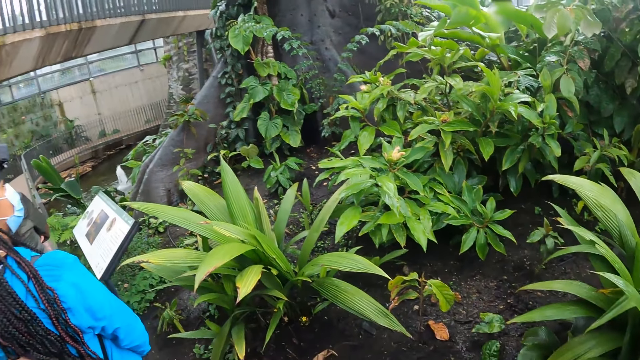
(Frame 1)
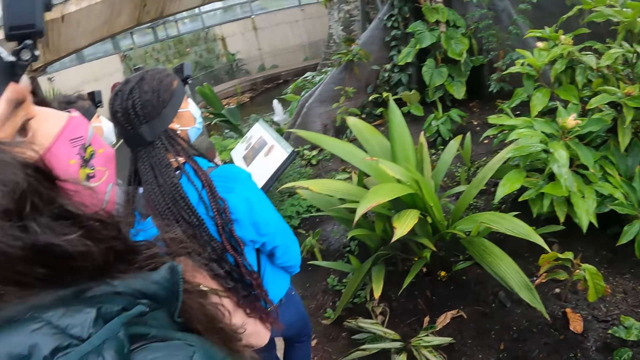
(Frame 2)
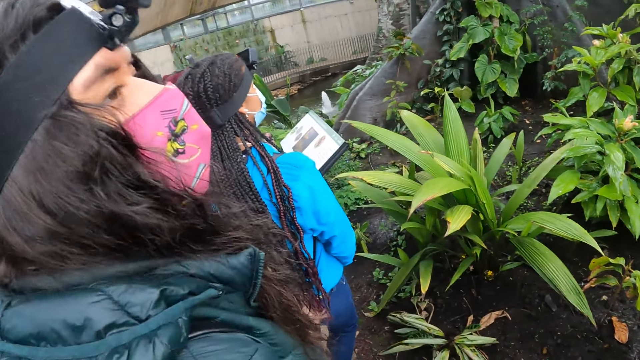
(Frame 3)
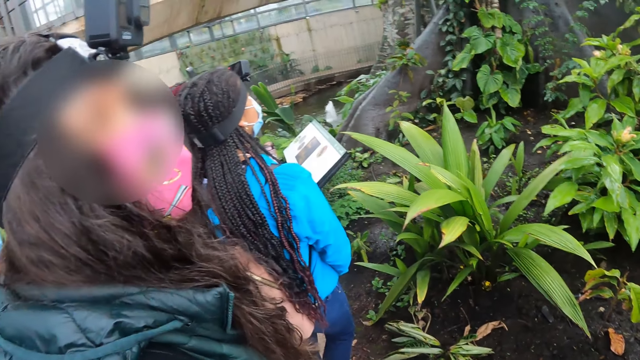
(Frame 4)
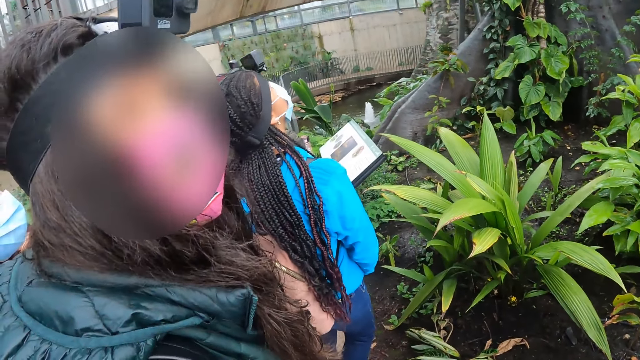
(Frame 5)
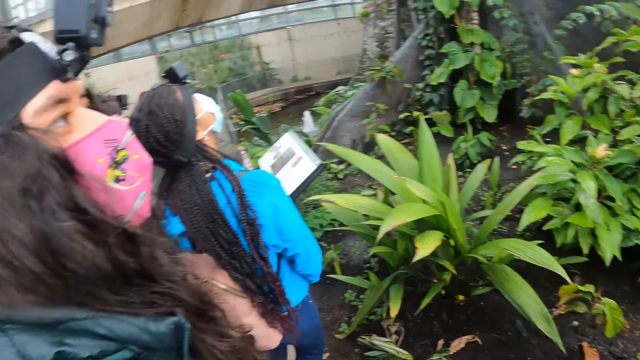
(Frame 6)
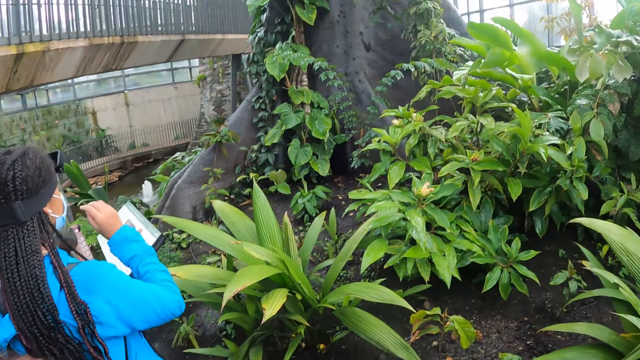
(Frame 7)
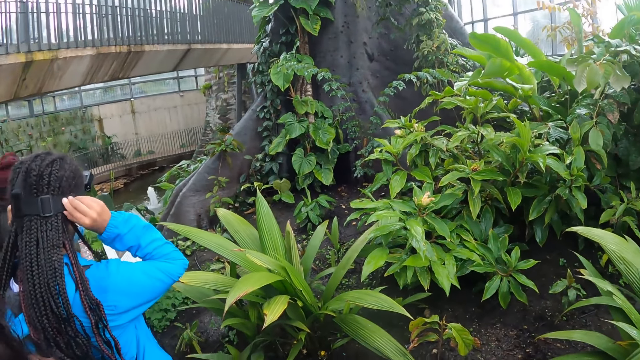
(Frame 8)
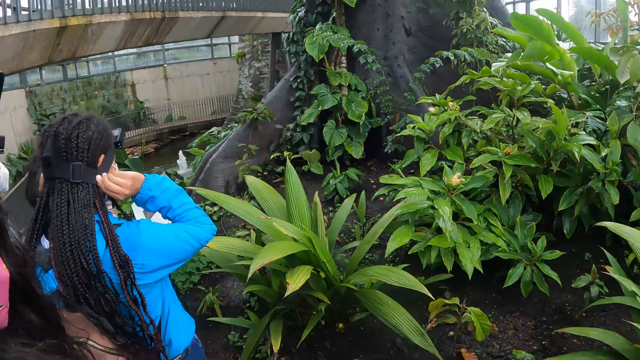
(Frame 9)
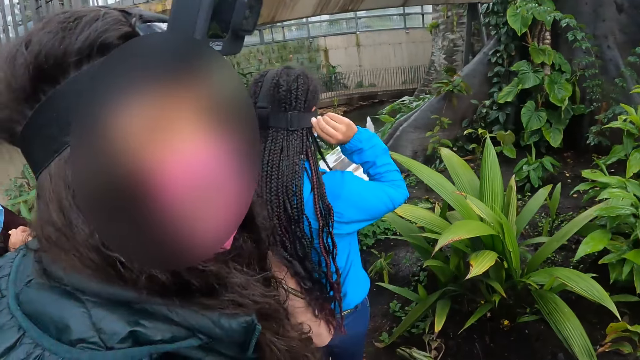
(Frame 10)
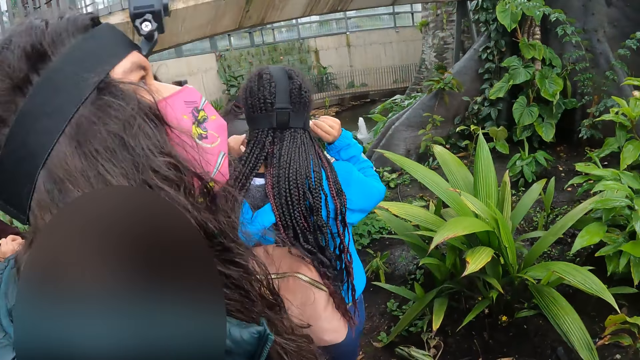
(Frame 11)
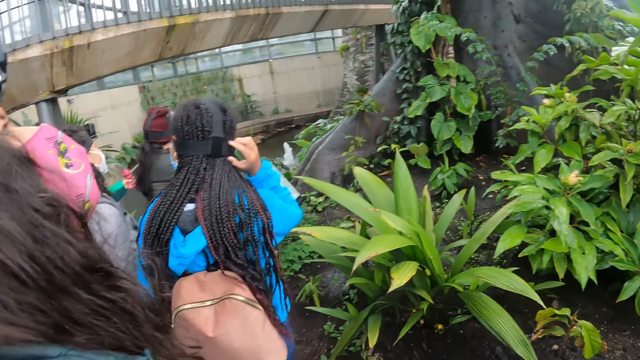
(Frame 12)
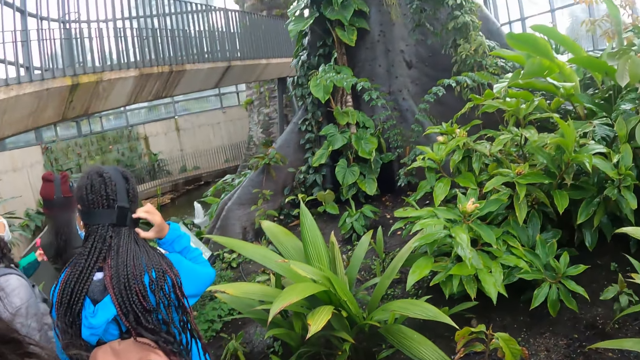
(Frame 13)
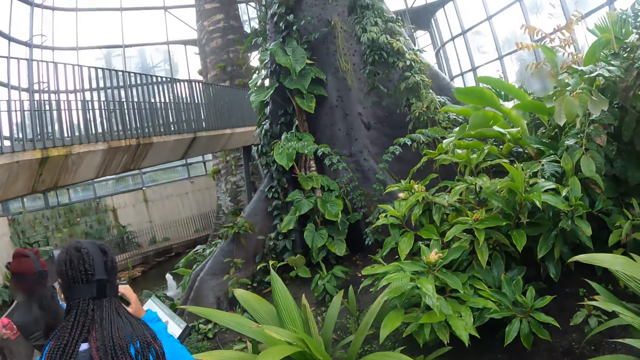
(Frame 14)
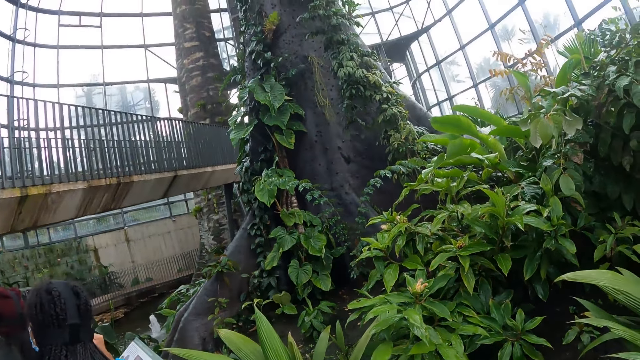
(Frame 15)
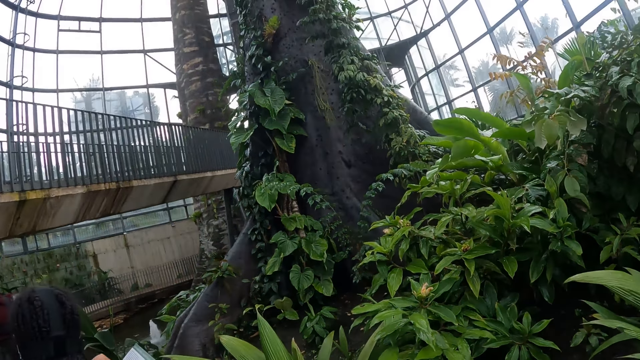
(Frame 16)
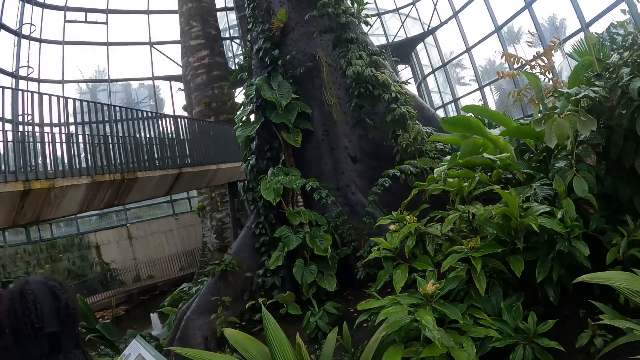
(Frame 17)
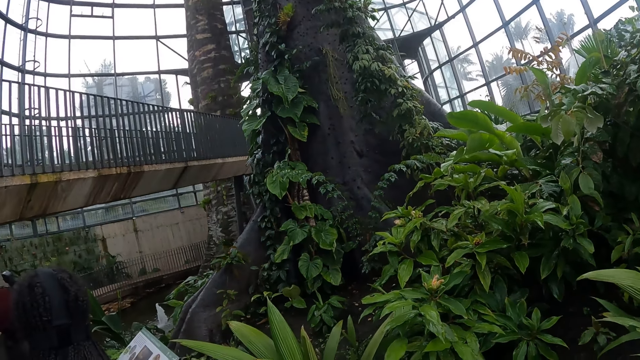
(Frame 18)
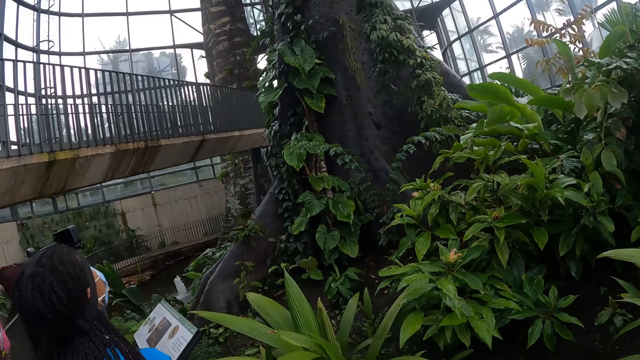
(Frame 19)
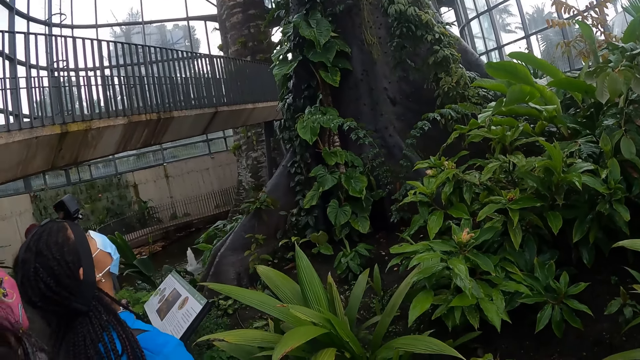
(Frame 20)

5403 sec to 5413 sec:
The camera wearer talks to a woman. The woman adjusts a camera strap on a head with both hands. The camera wearer looks around. They talk to the woman. They look around.

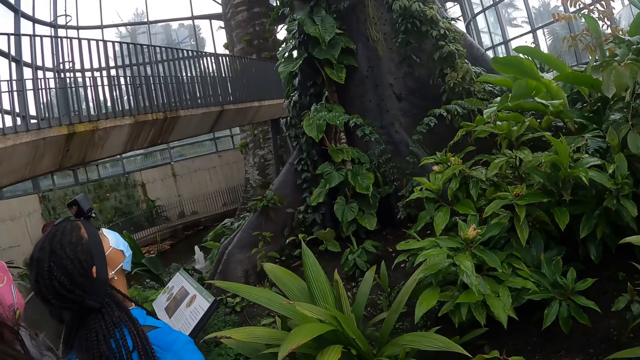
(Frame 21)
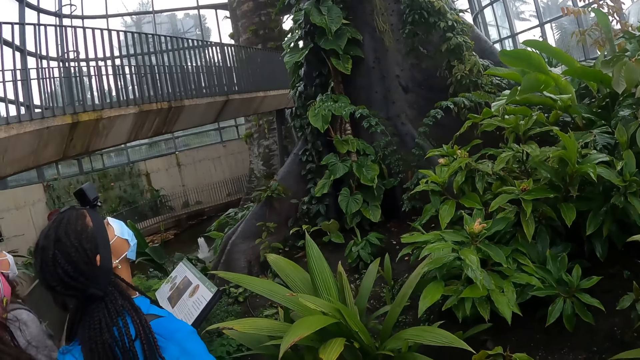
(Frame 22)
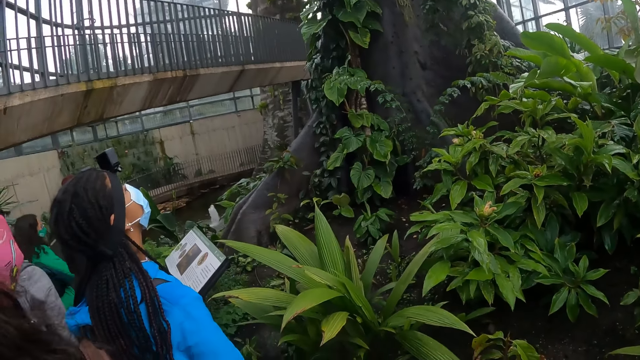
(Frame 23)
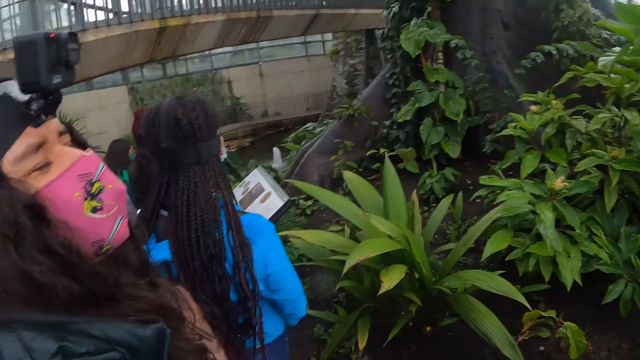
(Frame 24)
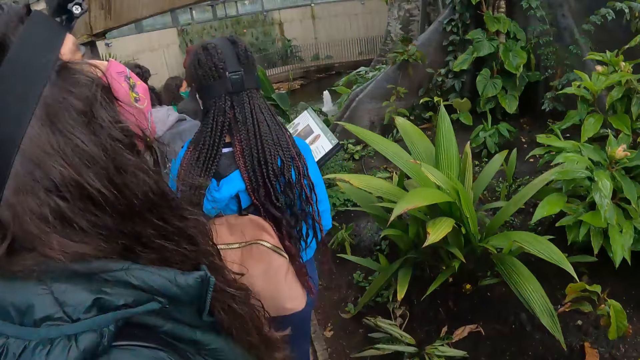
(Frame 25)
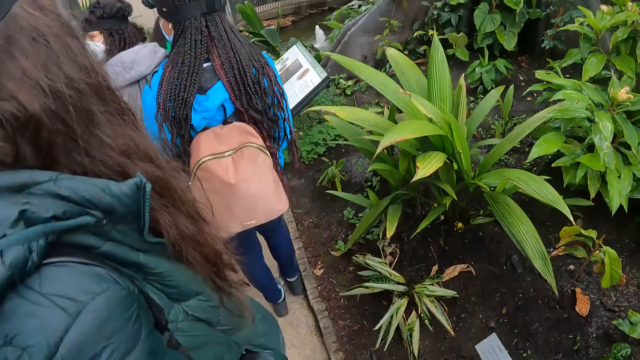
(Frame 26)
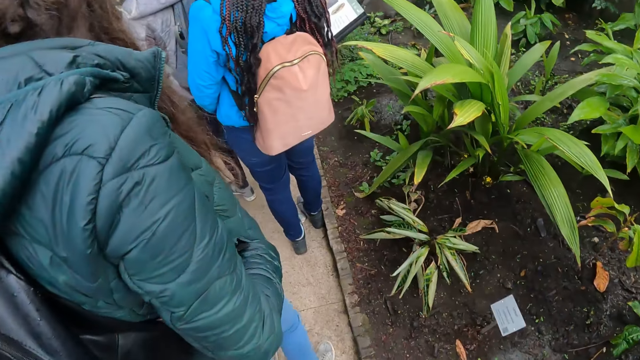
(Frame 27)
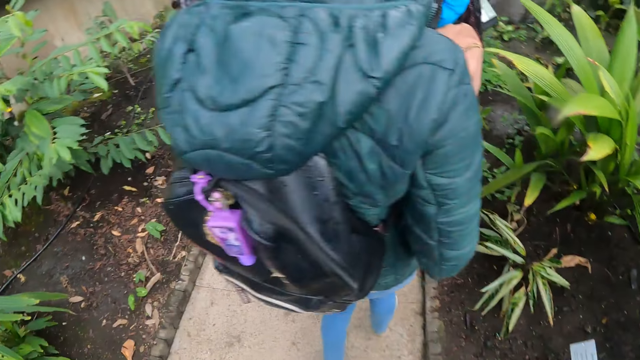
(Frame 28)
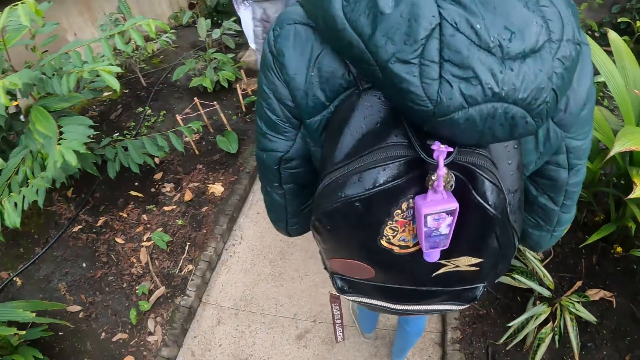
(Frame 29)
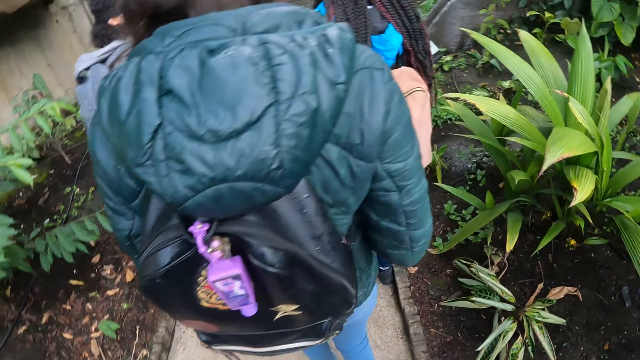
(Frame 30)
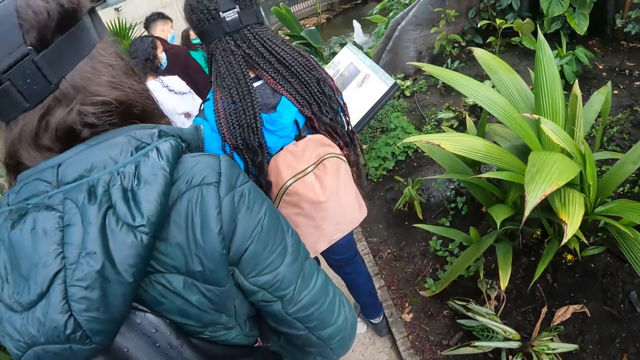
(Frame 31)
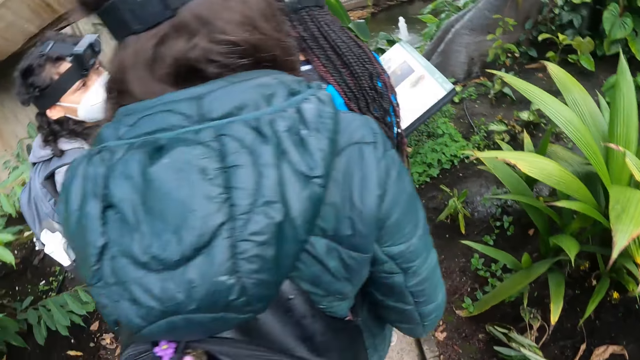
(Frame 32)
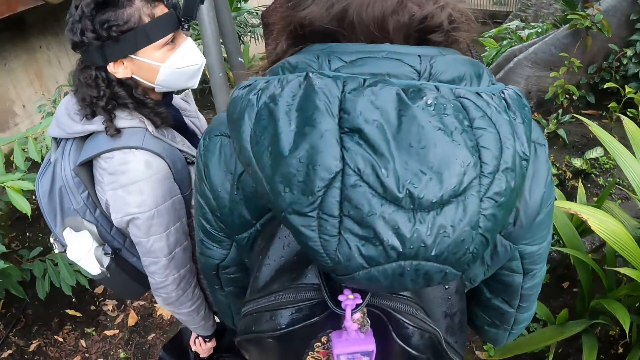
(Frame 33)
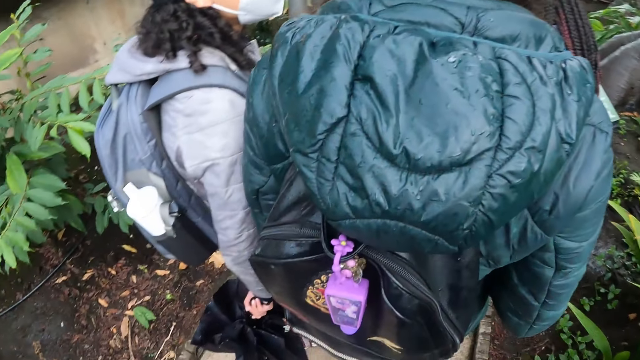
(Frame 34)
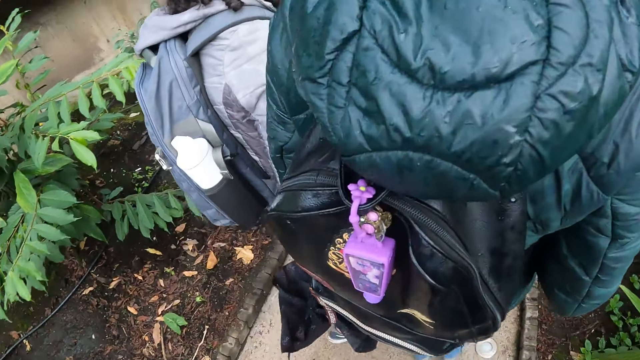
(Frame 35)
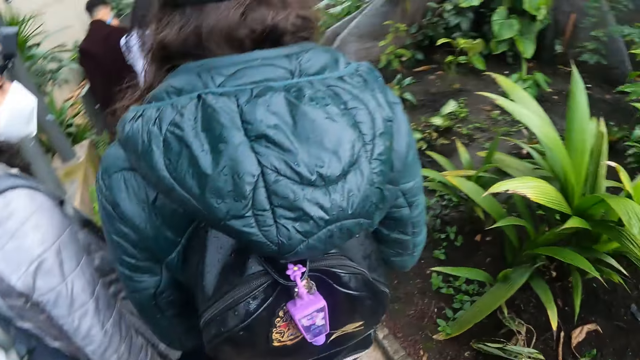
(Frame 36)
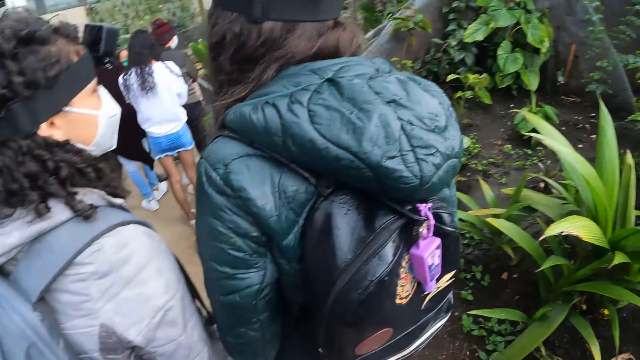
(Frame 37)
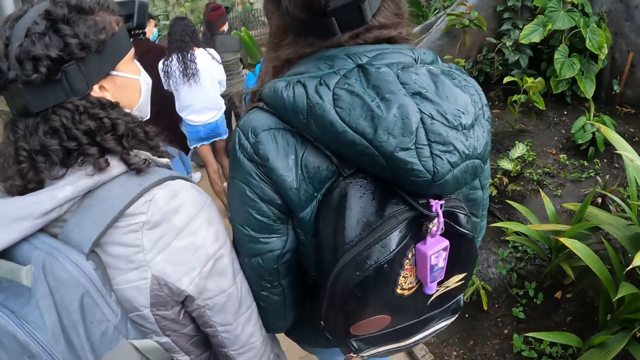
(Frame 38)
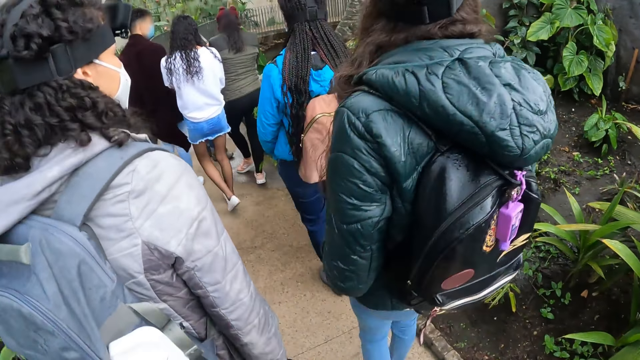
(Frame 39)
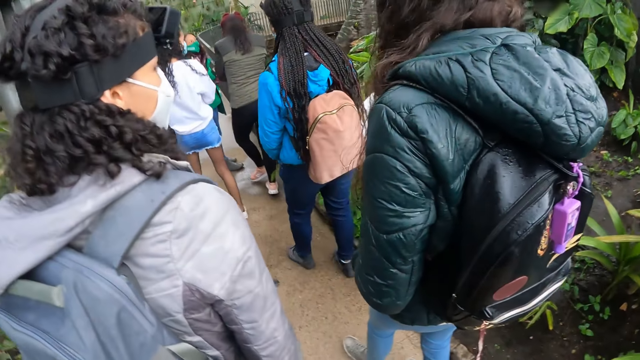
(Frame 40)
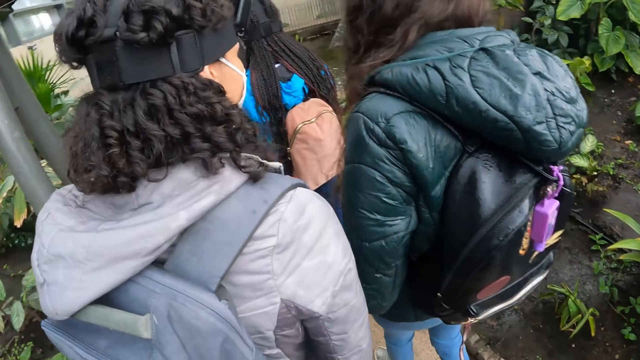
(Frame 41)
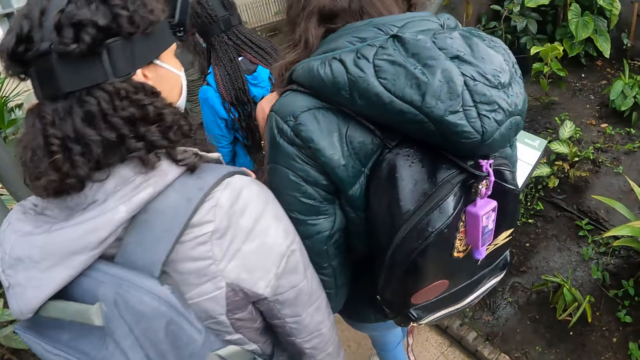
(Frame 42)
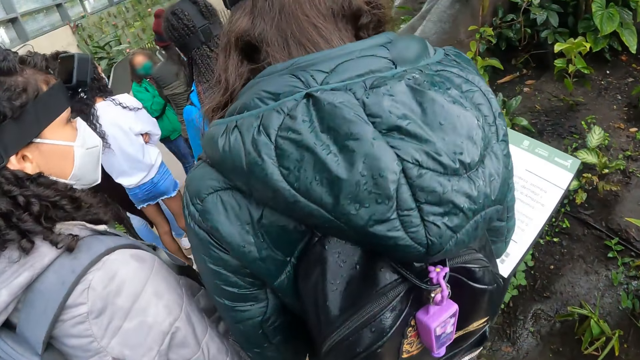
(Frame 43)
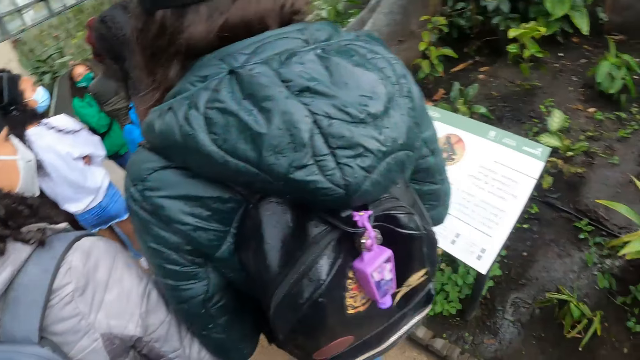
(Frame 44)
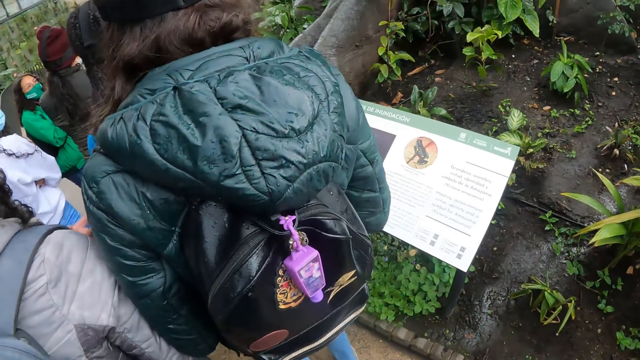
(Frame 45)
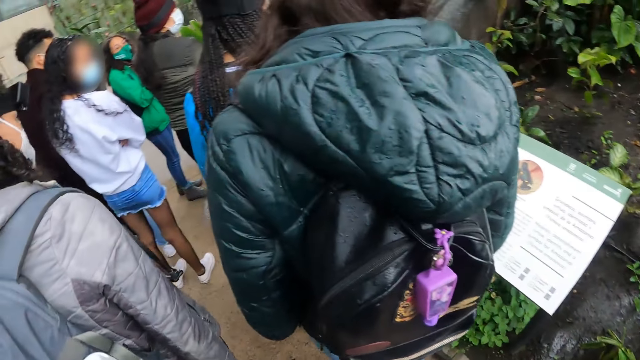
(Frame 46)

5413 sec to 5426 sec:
The tour guide walks along the path. The camera wearer walks on a bridge in a park alongside a group of people. They walk along the pavement.
